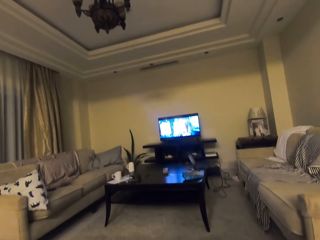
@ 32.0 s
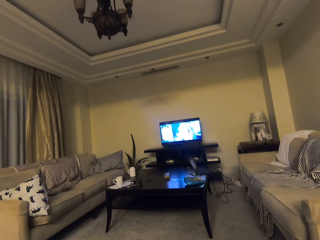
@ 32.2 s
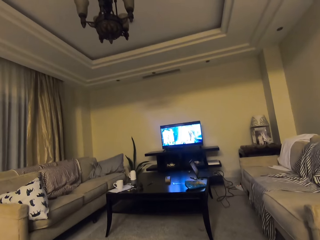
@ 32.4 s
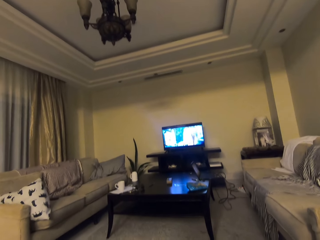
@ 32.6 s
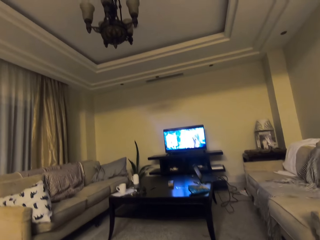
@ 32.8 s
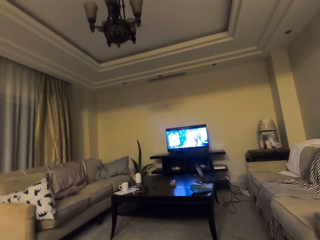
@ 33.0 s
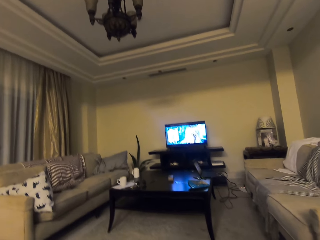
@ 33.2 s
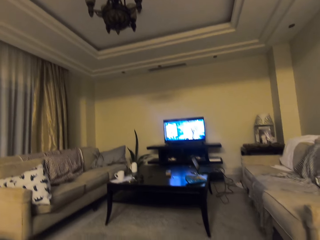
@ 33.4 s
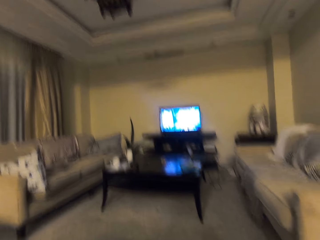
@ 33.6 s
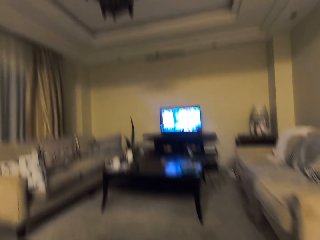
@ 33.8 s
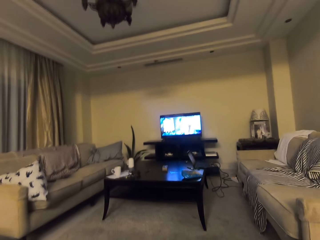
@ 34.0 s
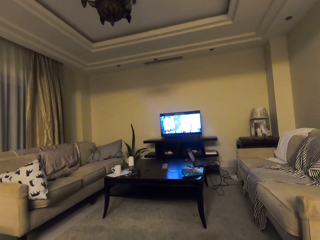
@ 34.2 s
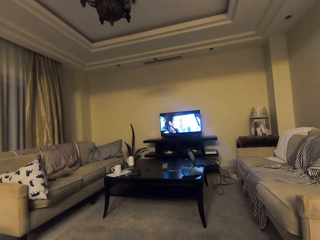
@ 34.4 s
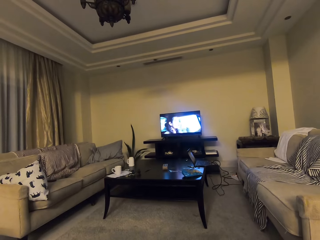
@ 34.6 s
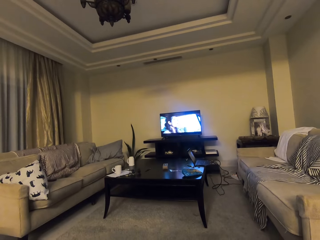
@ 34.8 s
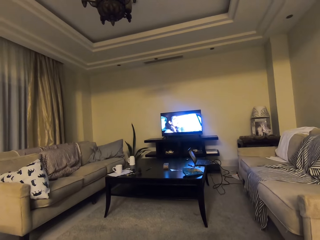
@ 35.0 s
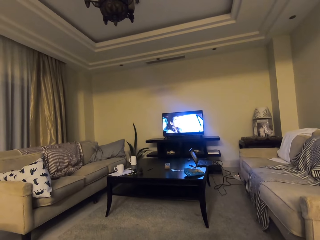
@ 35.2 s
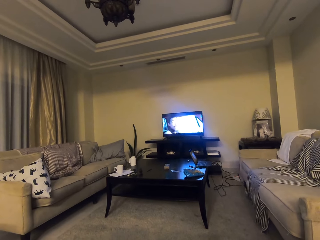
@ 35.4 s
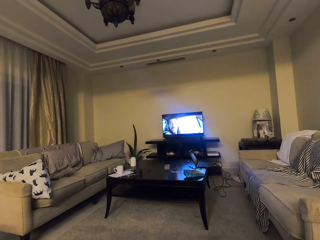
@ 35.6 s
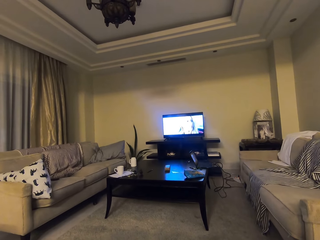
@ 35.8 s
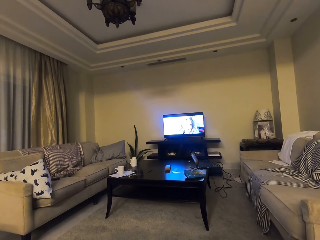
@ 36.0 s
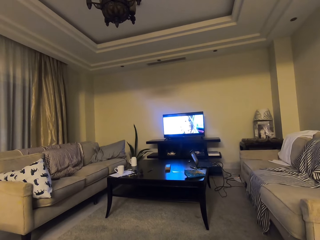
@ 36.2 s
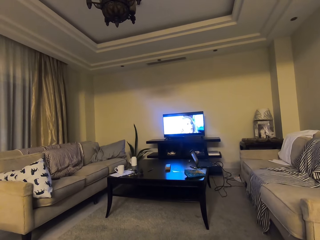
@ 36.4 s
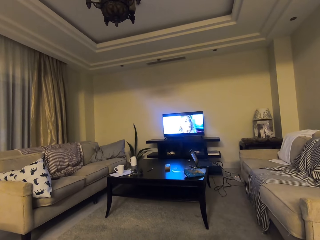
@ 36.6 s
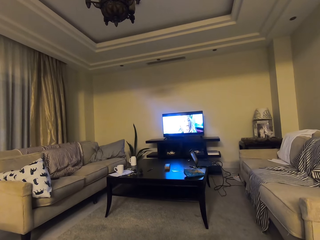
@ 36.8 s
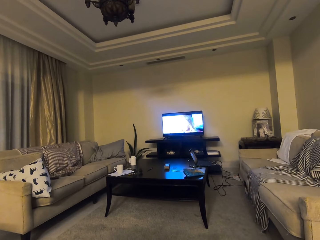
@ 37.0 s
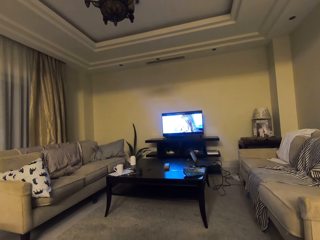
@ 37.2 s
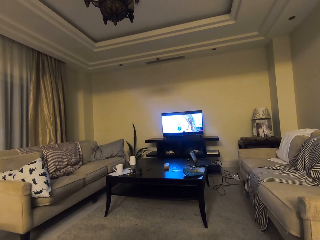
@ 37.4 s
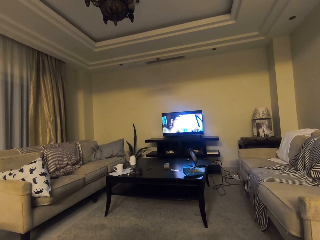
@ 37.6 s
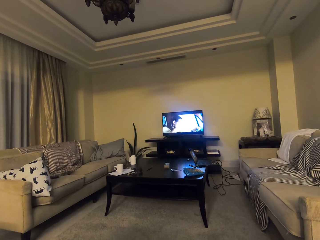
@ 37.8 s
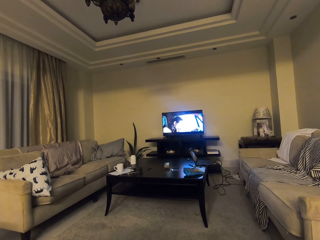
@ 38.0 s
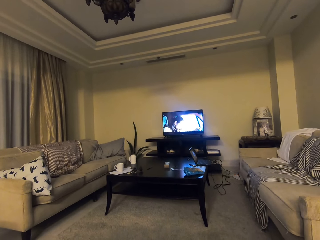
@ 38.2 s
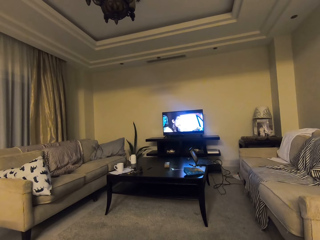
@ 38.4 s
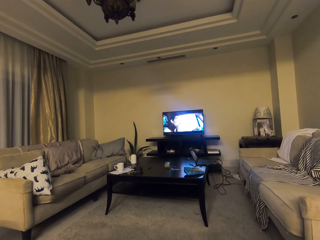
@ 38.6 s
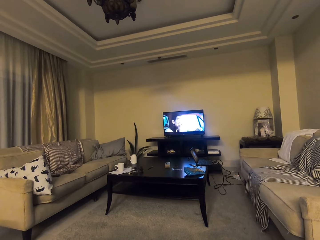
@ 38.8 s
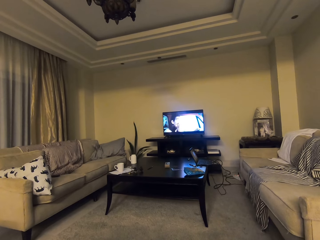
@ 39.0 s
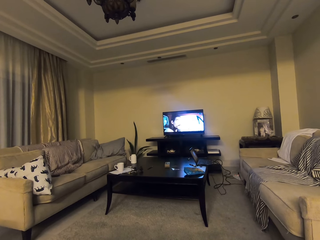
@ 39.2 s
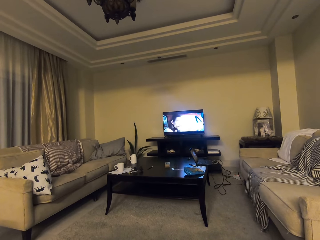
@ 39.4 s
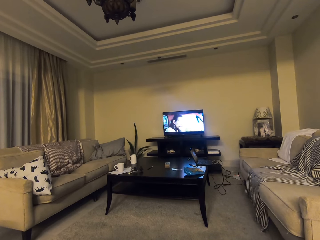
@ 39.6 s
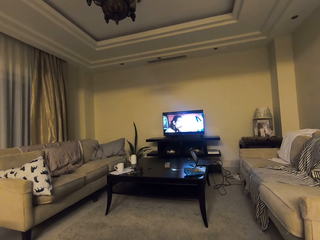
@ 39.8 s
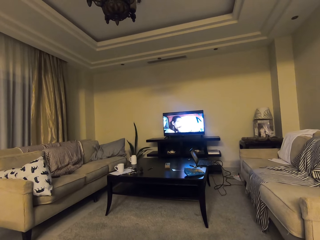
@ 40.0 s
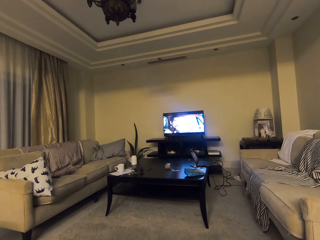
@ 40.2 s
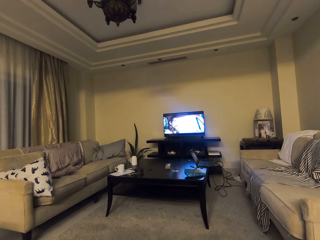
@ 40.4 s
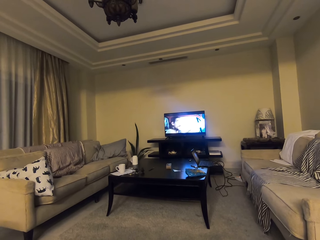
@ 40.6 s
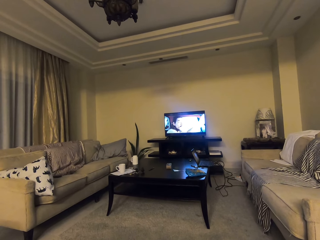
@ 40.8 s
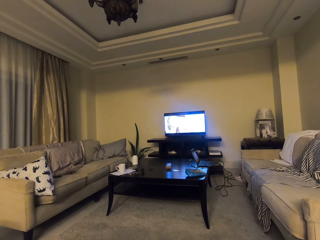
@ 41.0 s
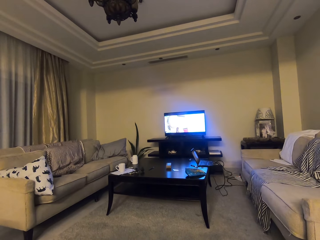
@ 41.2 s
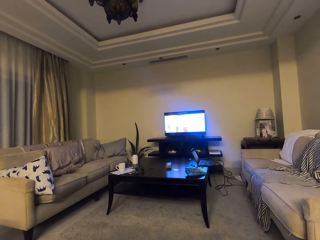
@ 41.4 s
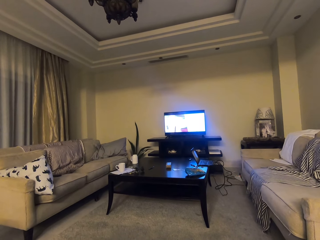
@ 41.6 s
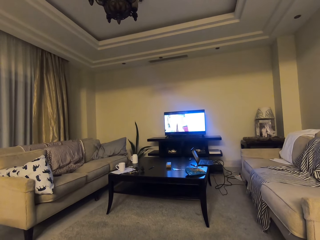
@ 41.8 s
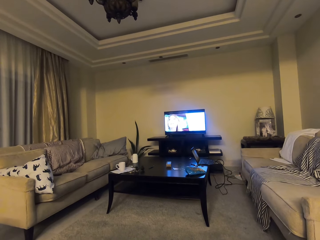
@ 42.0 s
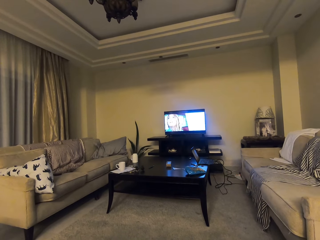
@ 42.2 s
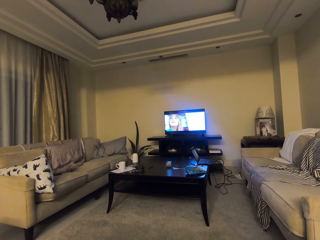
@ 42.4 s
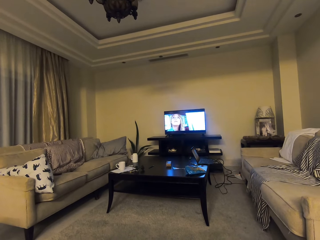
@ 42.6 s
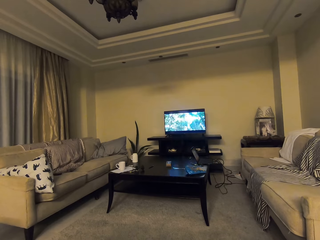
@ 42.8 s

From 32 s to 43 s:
The camera wearer adjusts the camera. They watch the television.

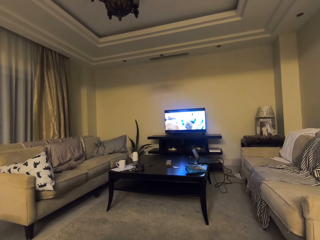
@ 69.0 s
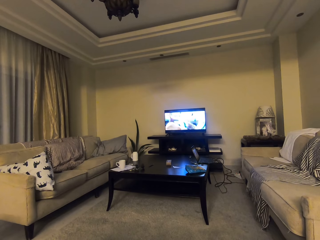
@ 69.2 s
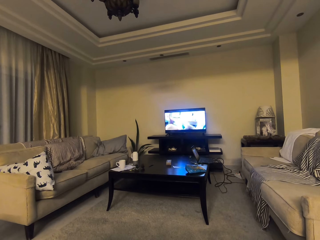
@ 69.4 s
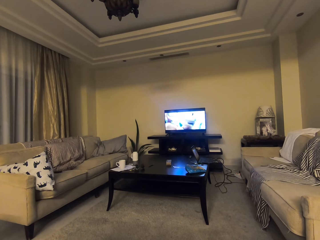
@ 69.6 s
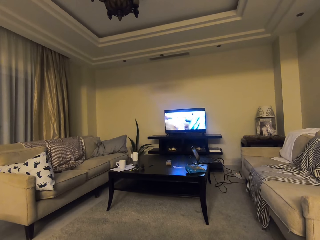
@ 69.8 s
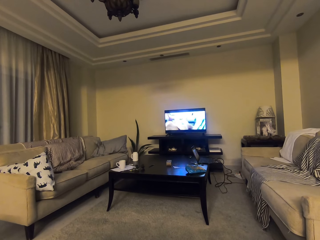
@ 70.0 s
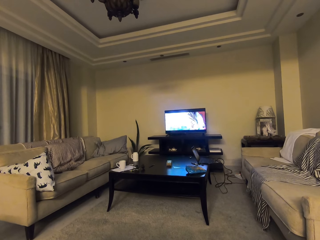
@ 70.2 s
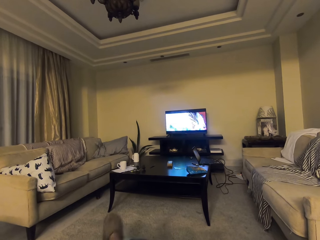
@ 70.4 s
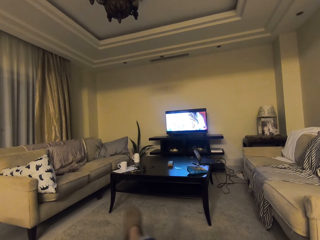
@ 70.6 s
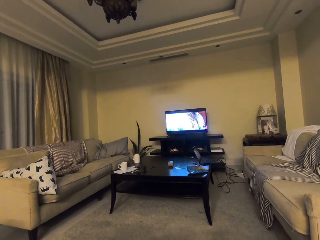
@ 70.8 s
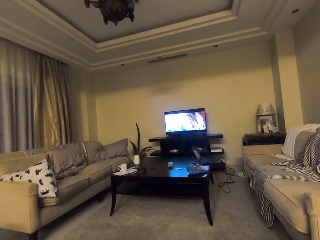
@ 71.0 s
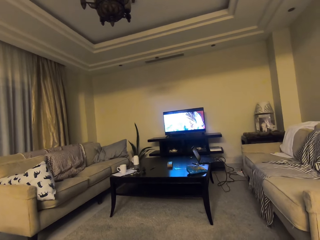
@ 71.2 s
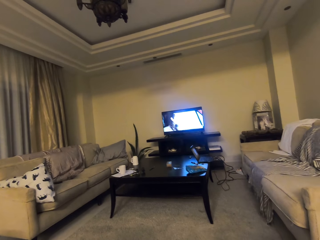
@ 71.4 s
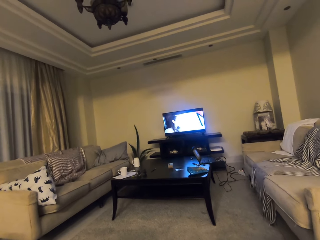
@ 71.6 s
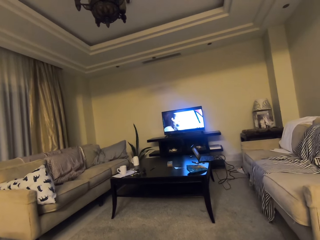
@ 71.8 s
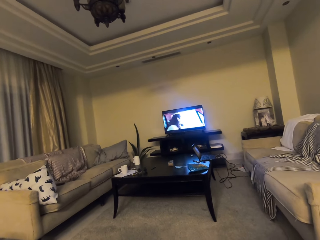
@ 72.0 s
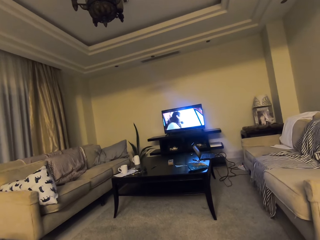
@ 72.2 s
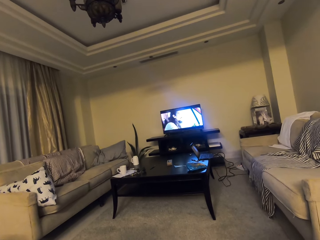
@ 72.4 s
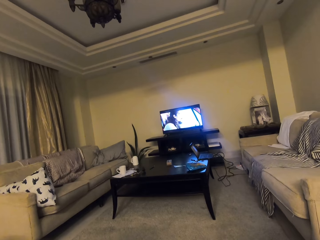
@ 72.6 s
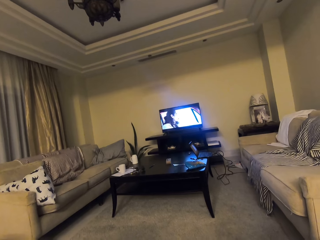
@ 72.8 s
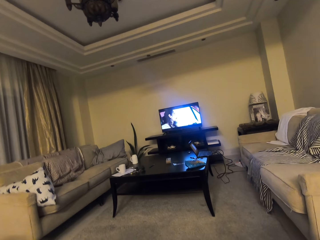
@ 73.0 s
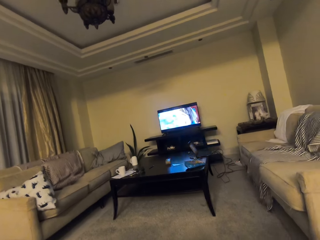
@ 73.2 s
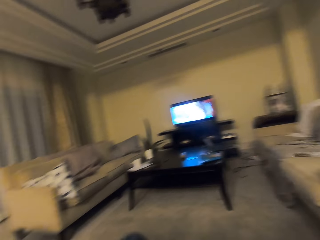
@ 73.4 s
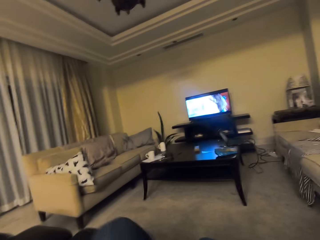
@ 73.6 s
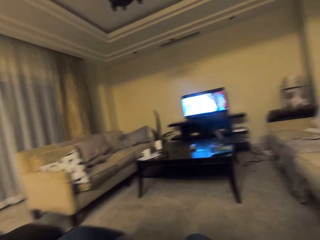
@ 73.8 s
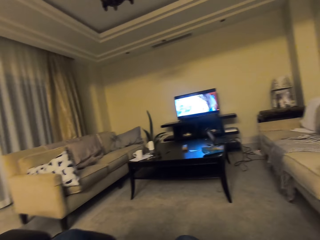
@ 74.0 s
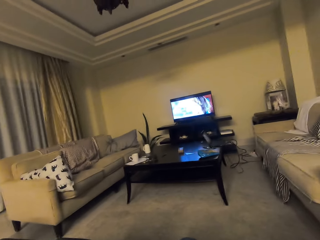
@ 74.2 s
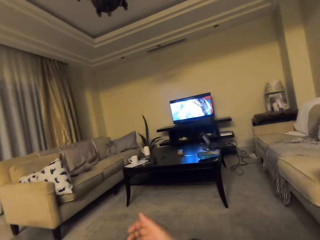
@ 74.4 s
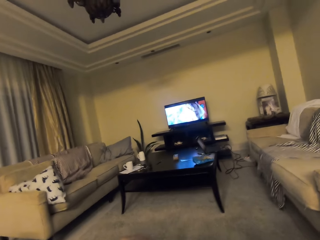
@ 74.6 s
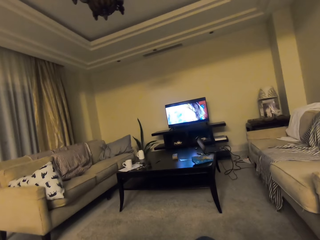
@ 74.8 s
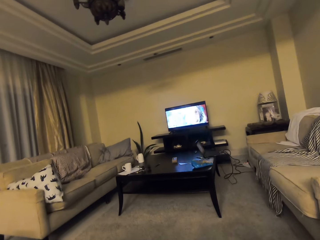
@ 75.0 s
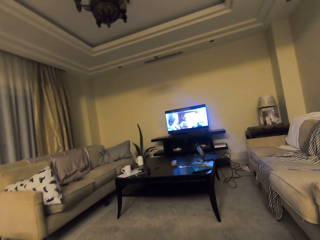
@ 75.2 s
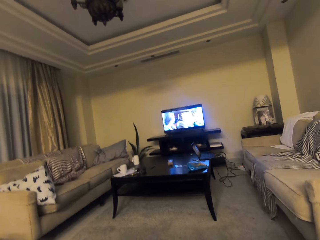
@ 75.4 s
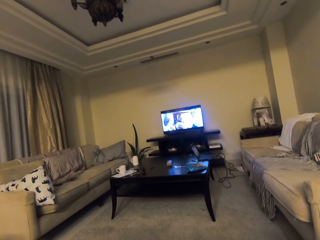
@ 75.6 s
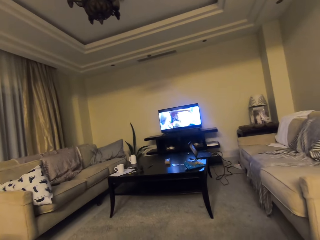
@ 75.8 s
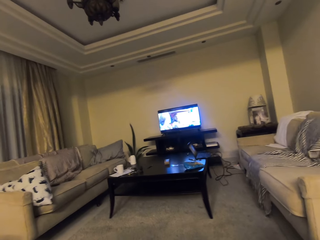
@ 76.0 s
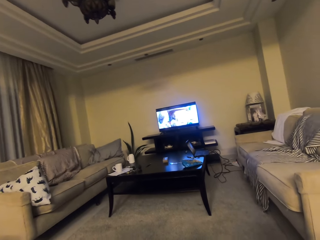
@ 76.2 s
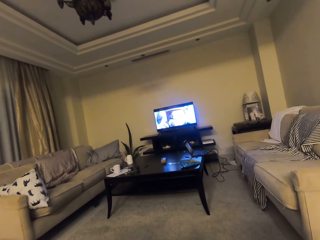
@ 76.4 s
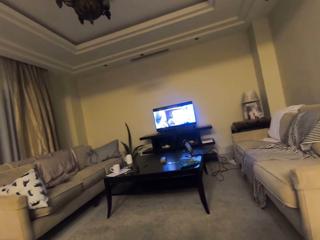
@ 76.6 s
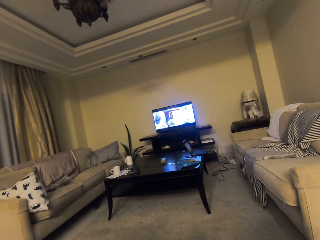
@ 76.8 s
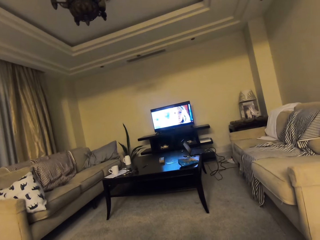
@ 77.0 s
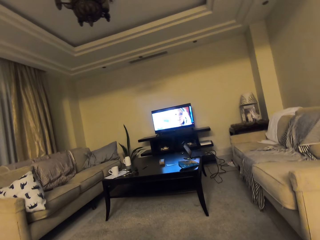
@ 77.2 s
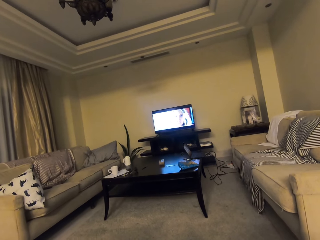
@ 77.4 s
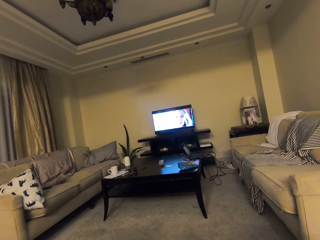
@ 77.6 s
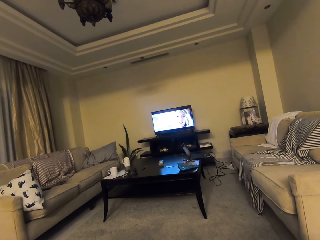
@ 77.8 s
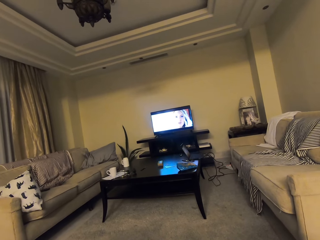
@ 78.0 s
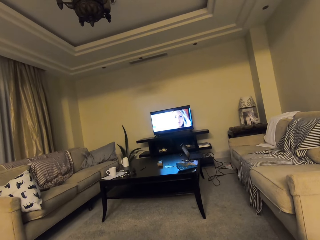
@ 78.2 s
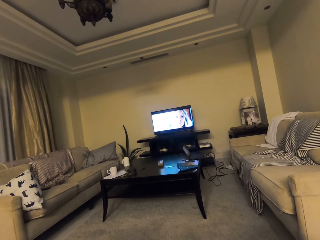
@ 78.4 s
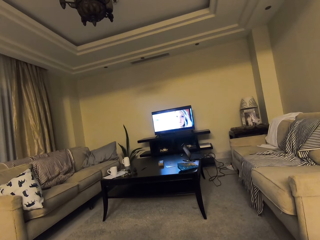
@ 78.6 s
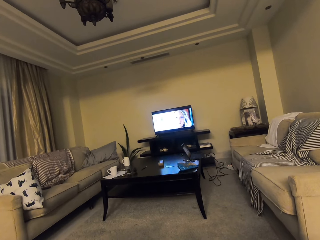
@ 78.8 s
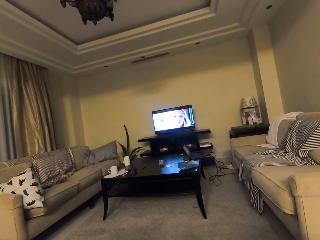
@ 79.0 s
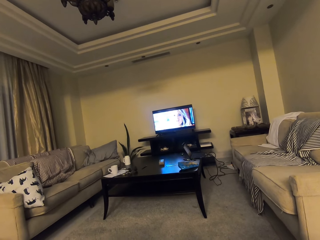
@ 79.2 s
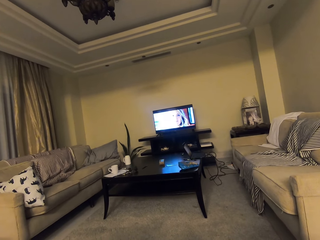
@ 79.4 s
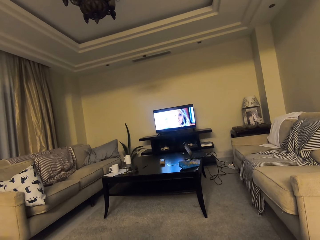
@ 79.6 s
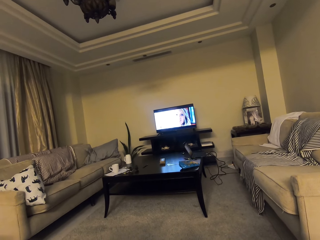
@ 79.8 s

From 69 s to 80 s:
The camera wearer moves her leg. She moves her thighs. She moves her hand.
